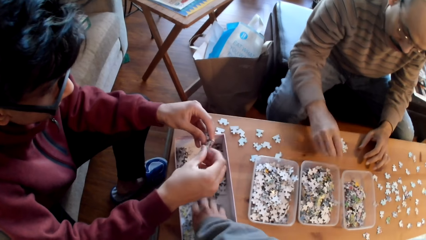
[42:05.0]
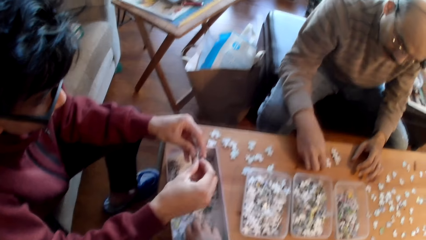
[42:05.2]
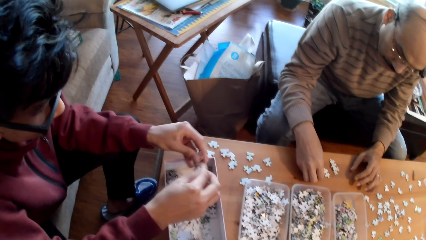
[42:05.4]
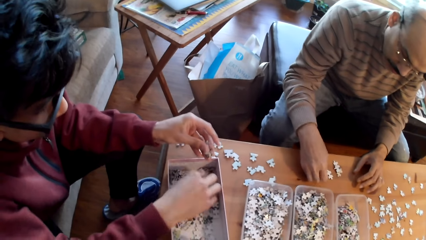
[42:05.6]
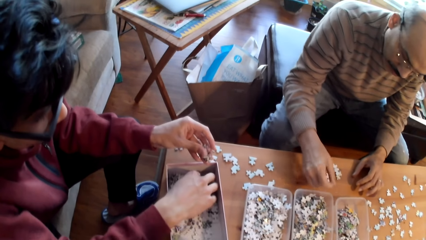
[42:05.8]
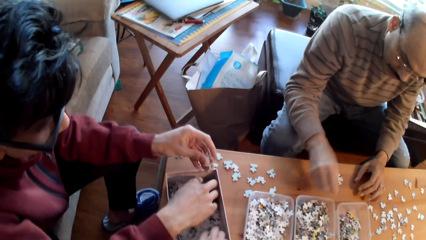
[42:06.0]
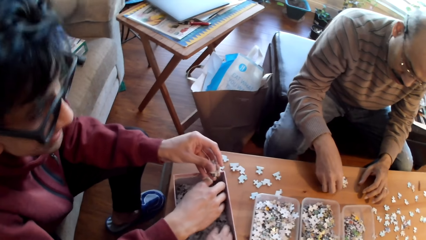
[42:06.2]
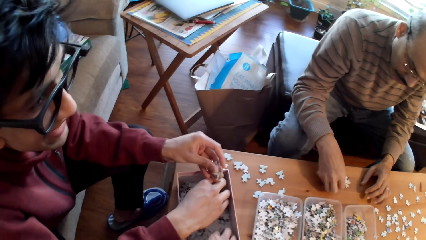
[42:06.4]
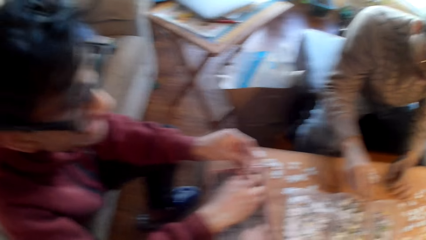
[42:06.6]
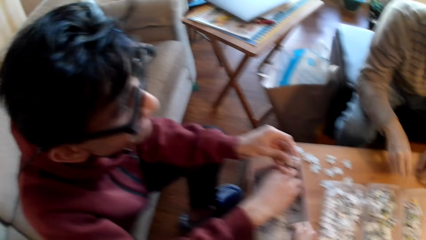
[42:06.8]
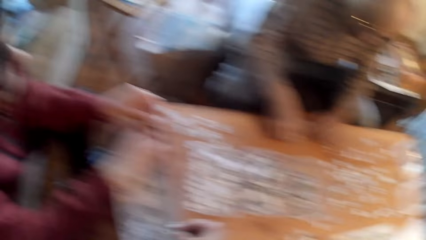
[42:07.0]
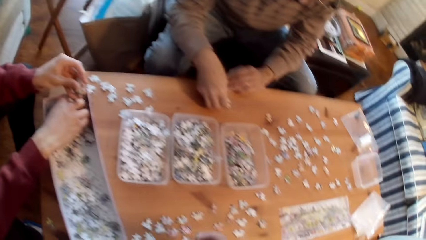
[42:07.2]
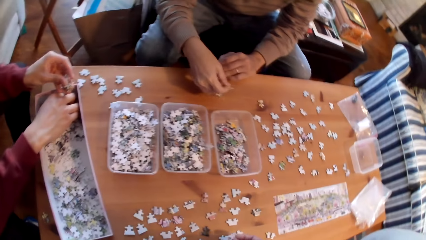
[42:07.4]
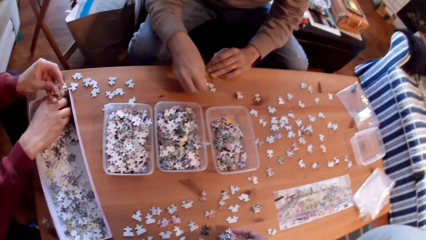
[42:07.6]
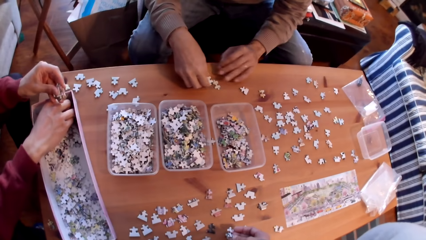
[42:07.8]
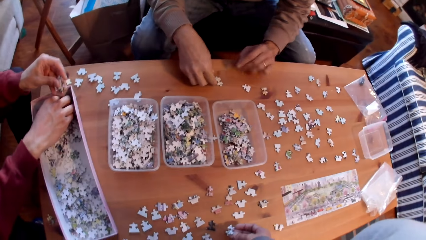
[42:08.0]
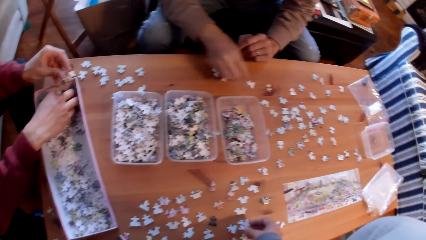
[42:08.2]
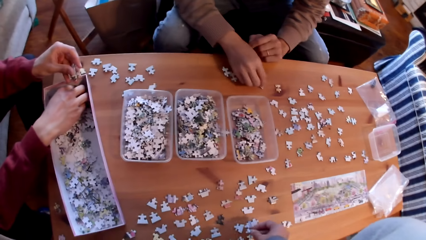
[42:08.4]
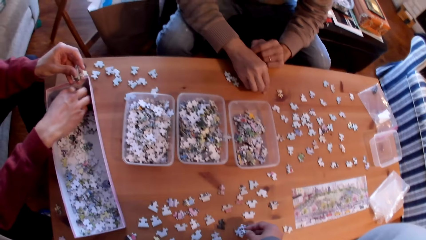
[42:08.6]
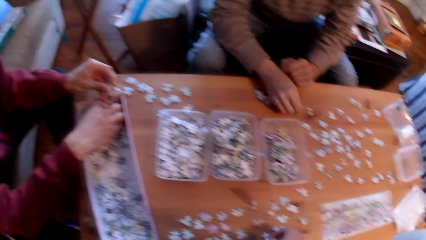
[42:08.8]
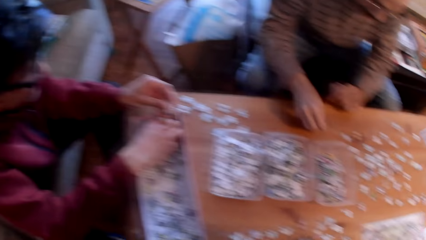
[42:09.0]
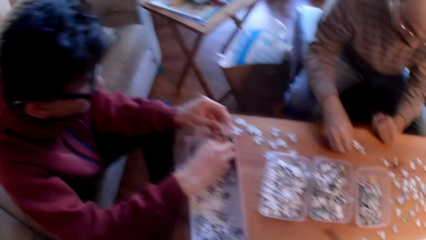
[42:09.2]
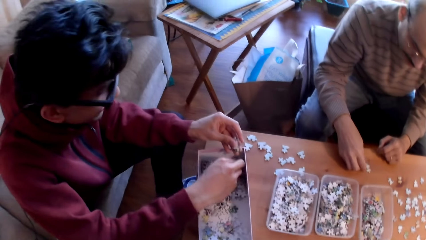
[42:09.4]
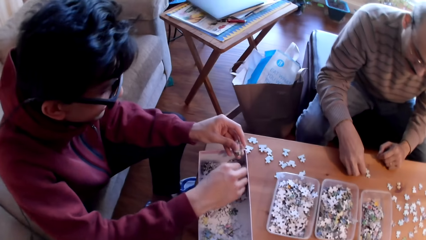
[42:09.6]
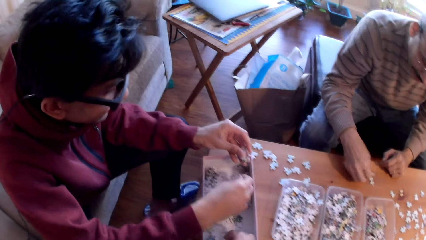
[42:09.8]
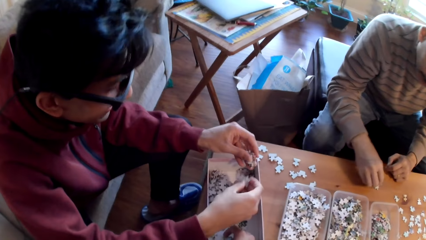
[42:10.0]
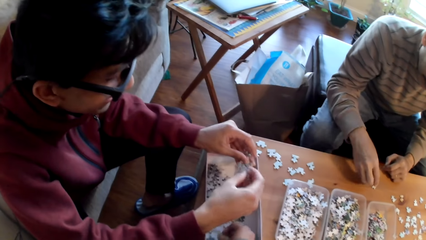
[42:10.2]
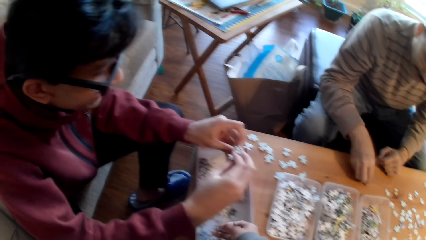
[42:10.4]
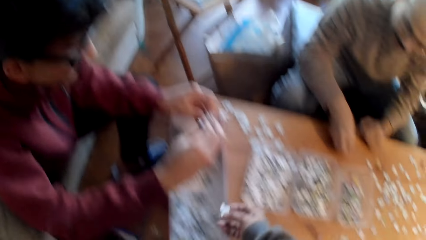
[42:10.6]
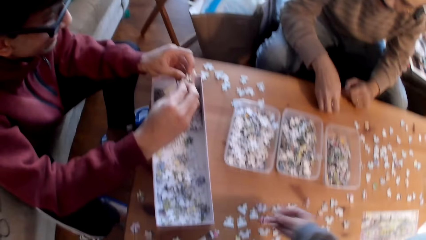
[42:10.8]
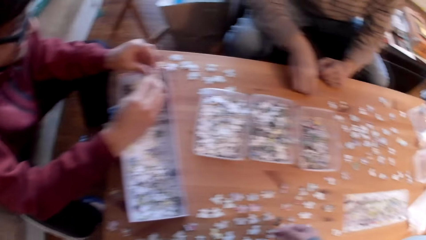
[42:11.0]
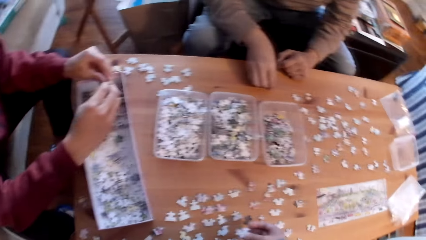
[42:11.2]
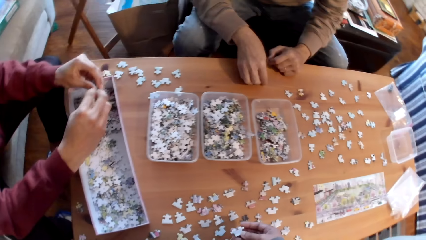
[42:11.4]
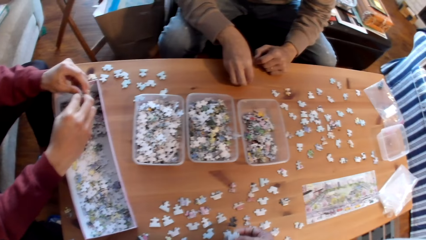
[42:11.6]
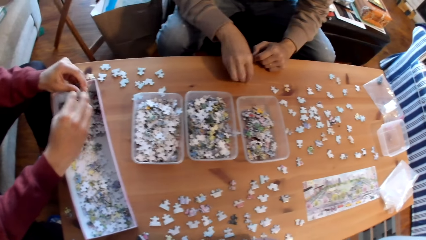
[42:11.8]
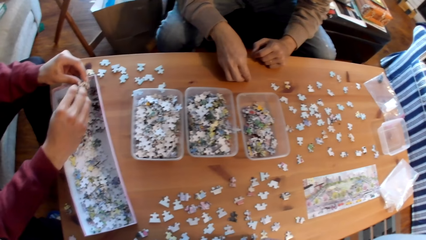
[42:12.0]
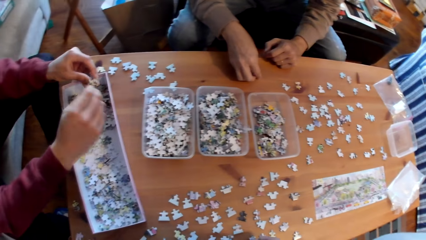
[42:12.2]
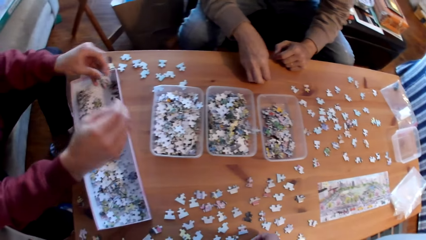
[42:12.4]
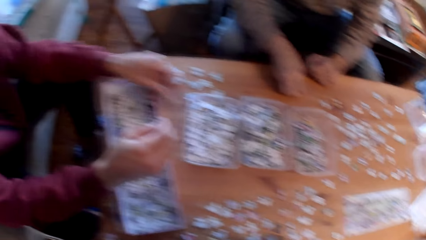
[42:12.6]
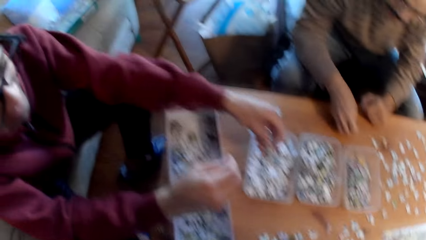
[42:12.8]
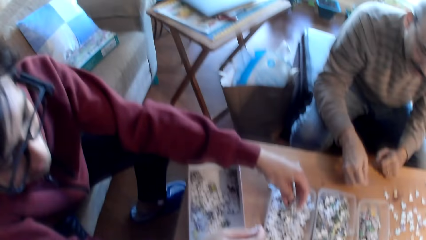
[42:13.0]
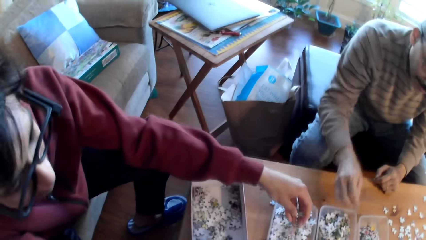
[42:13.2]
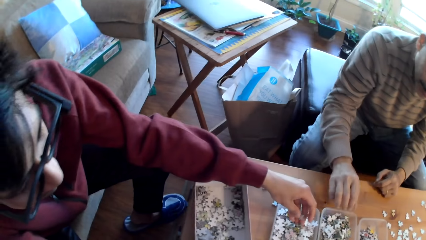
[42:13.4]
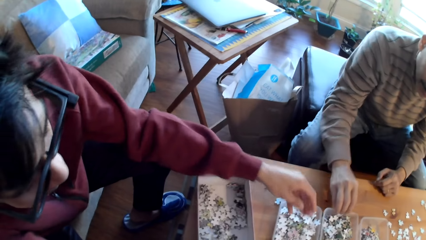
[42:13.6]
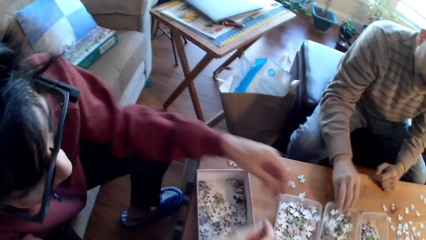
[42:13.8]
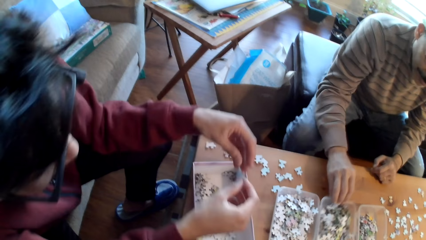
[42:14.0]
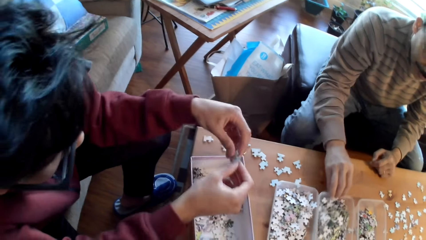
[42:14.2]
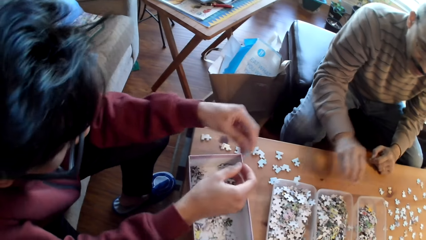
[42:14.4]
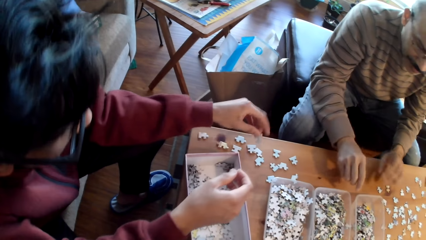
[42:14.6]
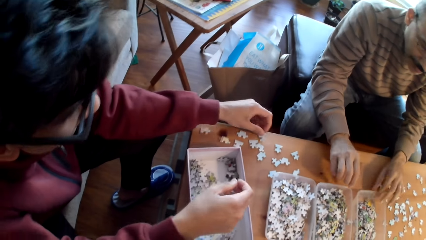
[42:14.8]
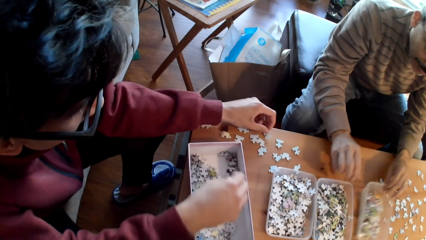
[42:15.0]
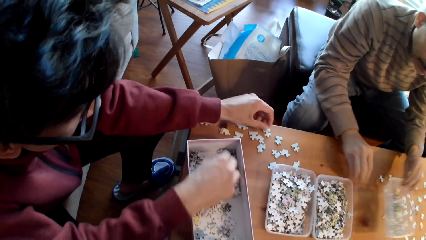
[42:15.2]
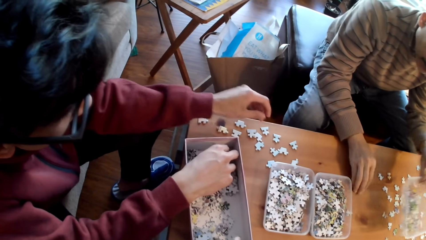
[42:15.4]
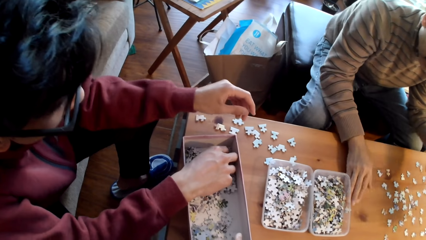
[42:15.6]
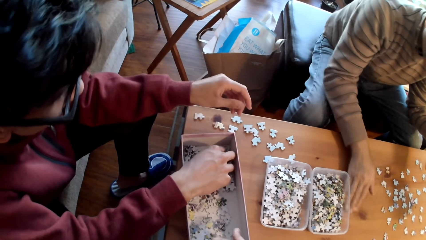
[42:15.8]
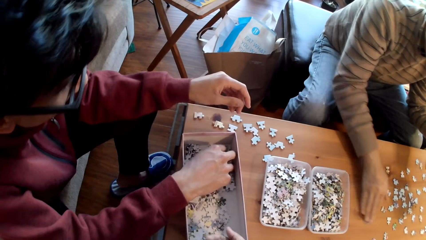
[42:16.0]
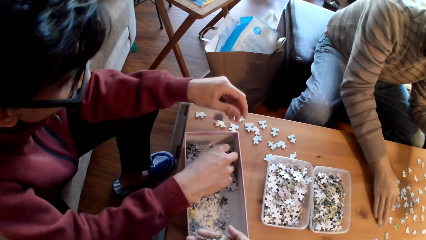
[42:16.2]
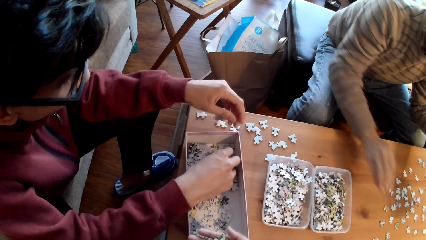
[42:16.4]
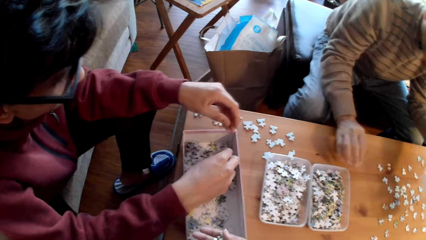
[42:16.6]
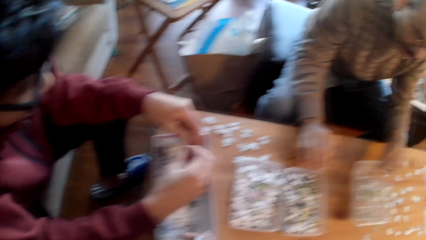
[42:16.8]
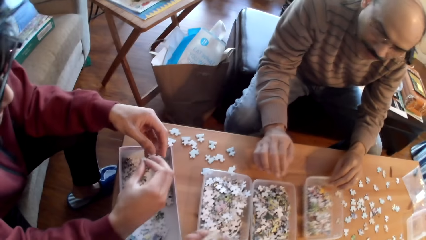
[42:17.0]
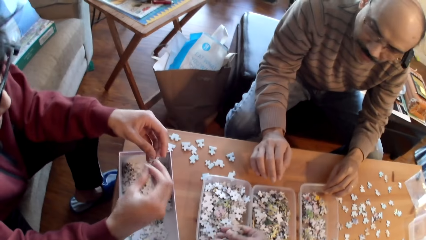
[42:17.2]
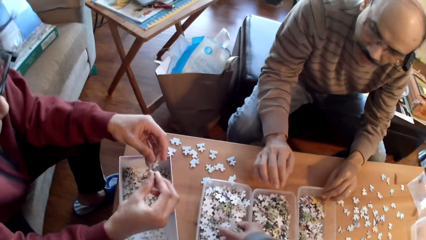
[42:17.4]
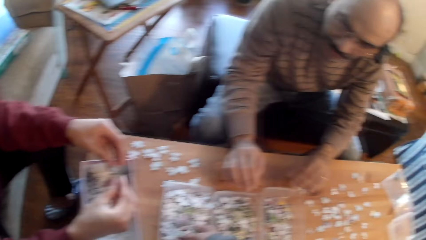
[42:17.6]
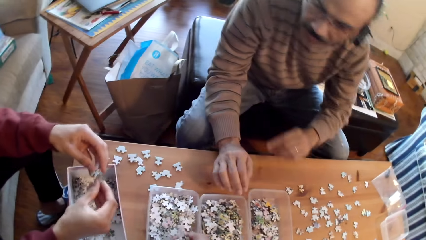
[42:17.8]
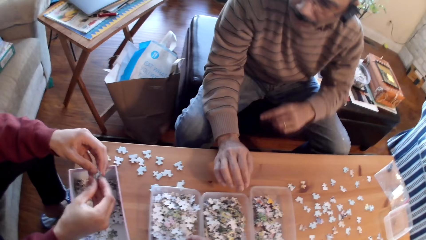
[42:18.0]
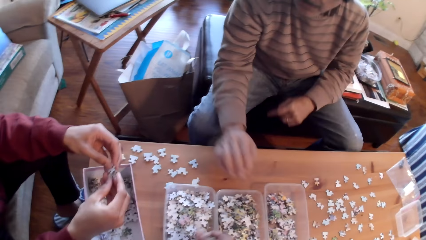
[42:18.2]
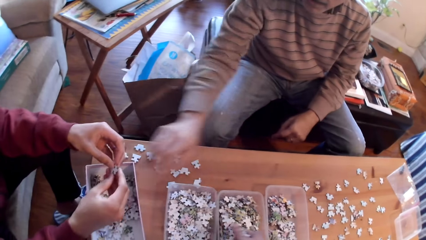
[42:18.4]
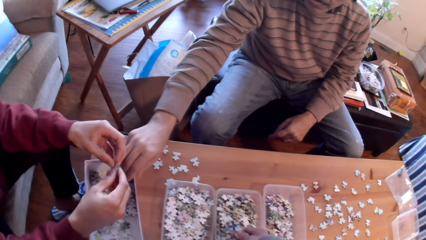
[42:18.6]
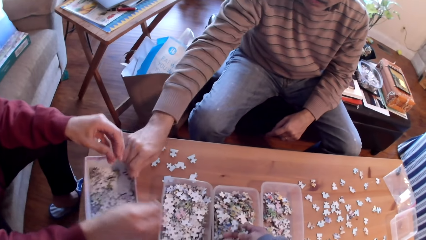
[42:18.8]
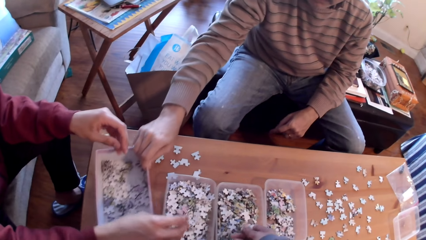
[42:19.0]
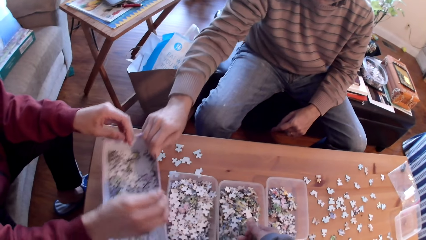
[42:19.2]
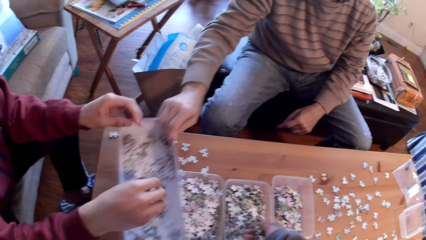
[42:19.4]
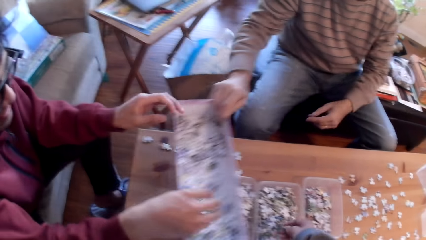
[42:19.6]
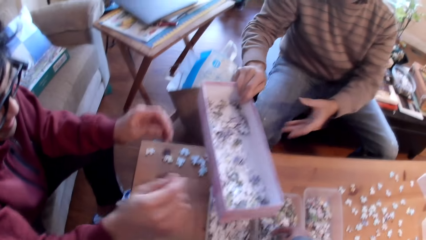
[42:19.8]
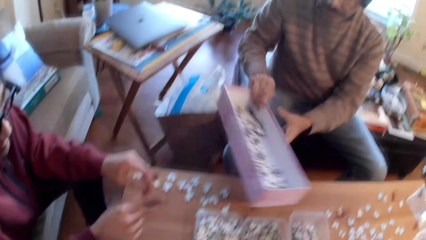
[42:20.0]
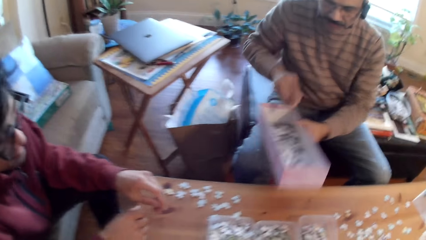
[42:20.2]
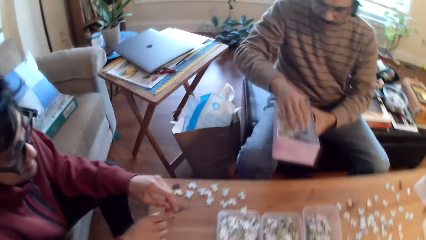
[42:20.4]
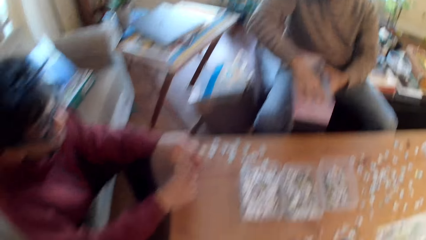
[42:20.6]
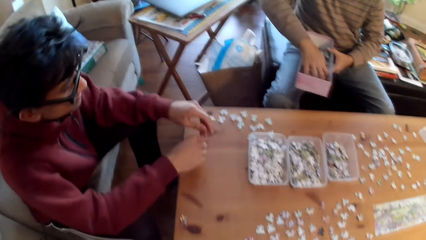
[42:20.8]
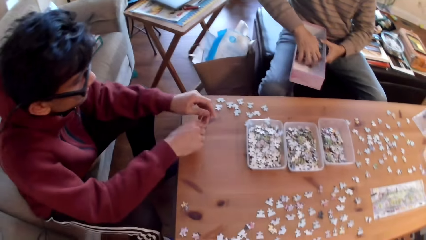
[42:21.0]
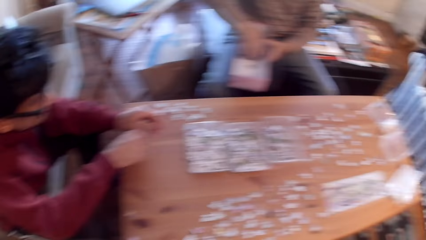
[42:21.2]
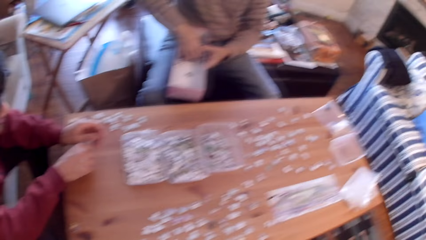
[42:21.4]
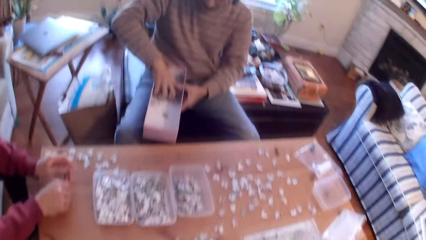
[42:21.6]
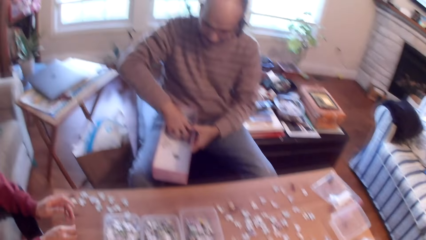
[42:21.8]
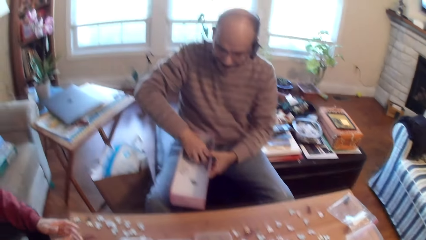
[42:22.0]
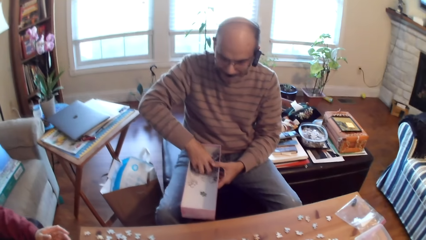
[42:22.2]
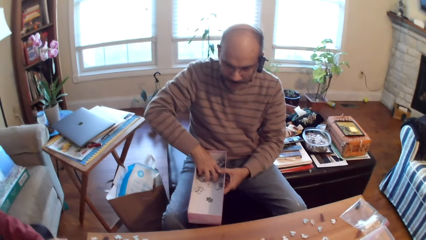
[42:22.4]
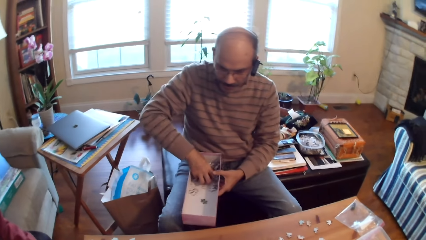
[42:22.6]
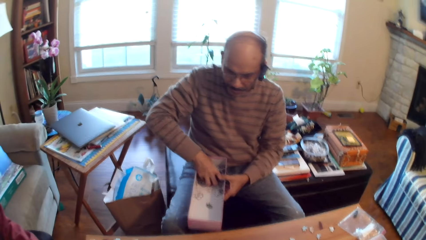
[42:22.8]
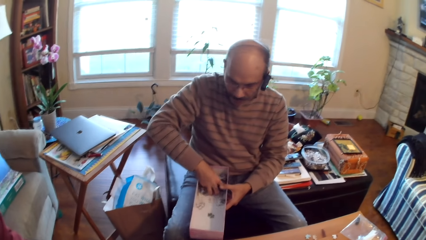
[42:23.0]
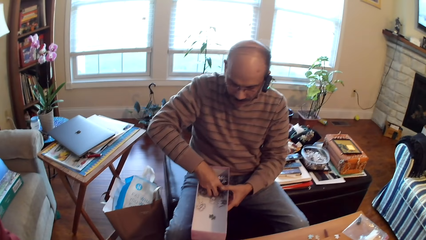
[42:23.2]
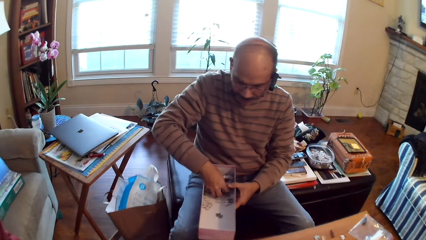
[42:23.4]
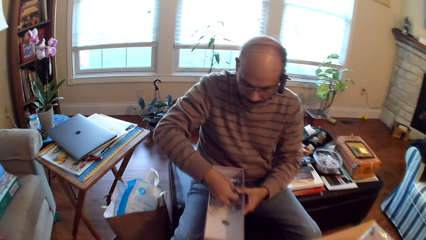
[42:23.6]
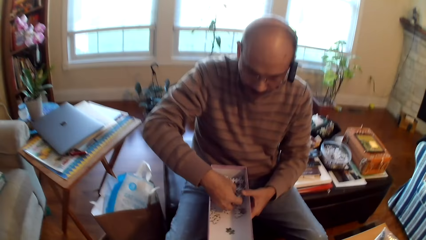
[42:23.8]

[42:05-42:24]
A man puts a card in the tin. Another man shakes the container, picks up the container and puts down the container. The other man picks up the container. He picks up the jigsaw puzzle pieces.
